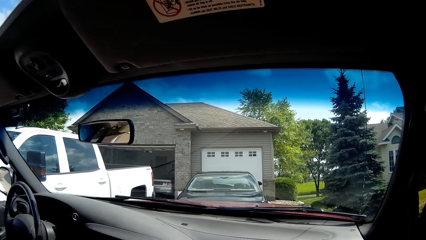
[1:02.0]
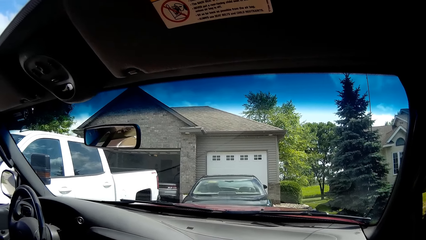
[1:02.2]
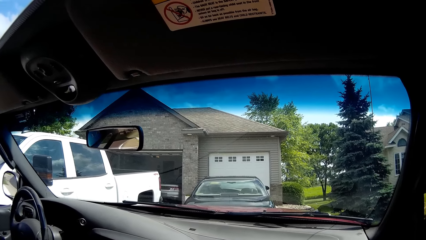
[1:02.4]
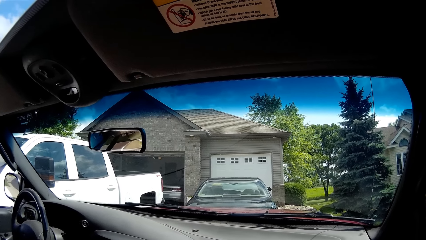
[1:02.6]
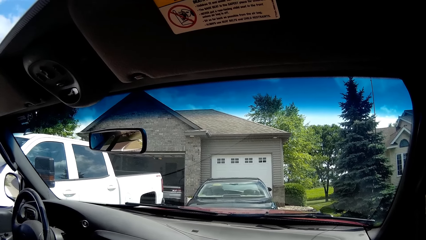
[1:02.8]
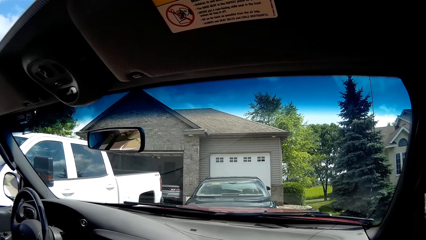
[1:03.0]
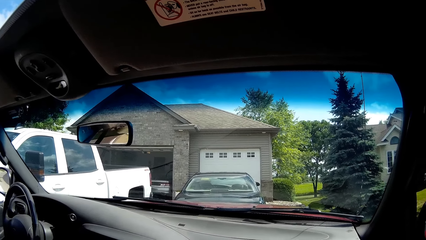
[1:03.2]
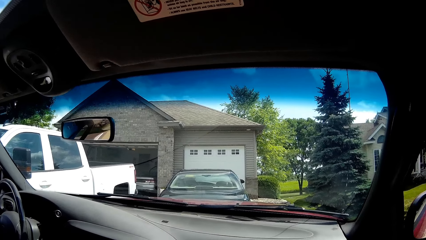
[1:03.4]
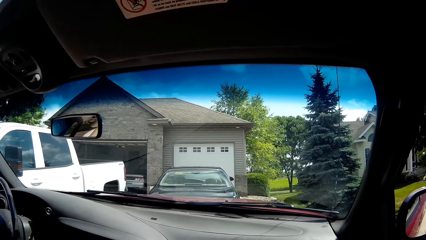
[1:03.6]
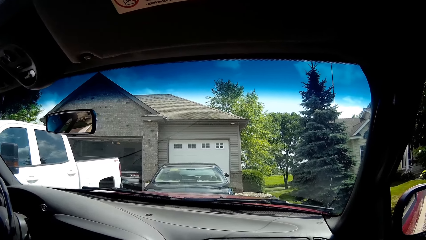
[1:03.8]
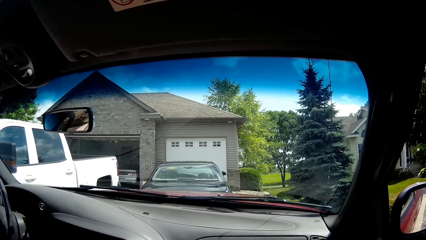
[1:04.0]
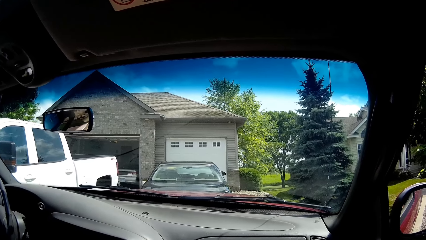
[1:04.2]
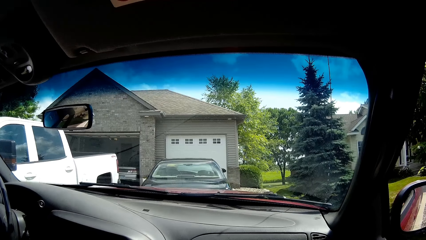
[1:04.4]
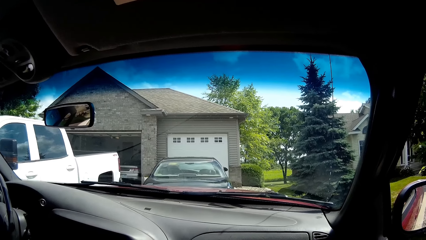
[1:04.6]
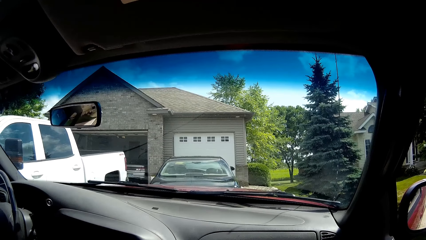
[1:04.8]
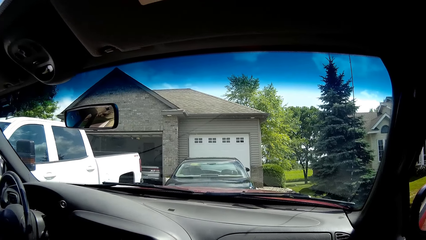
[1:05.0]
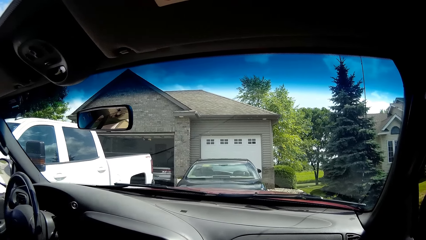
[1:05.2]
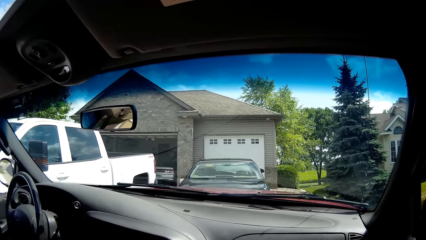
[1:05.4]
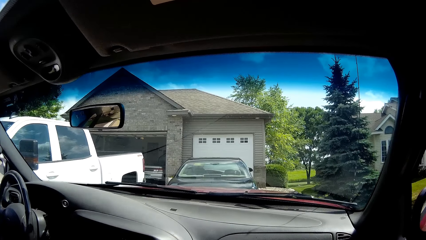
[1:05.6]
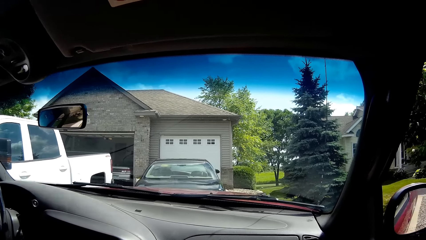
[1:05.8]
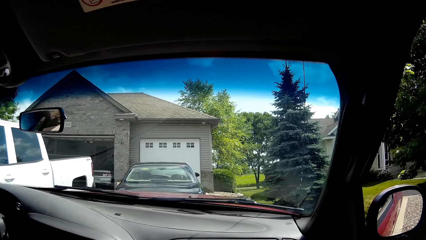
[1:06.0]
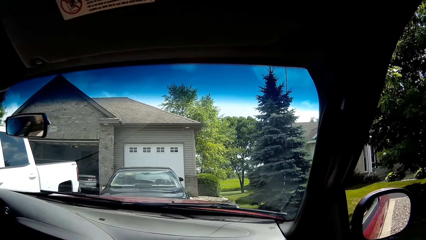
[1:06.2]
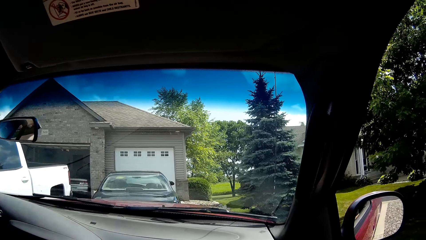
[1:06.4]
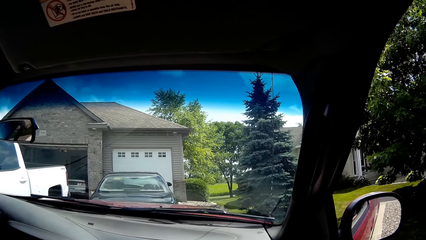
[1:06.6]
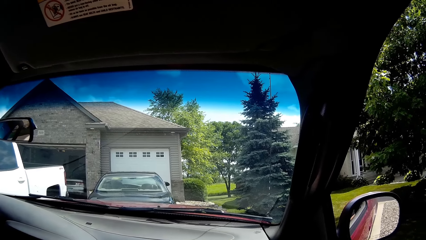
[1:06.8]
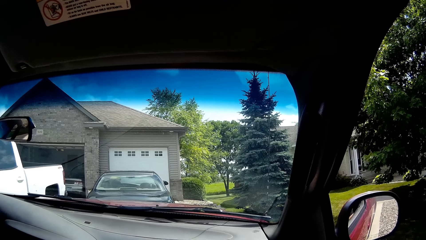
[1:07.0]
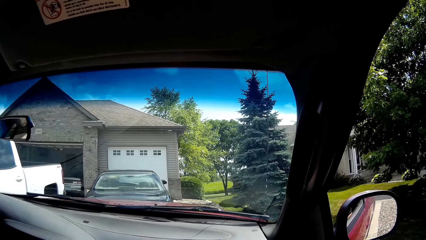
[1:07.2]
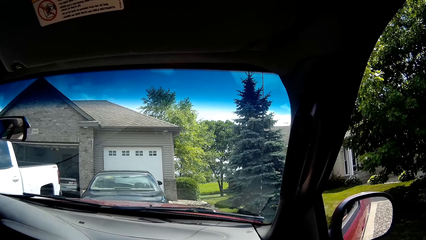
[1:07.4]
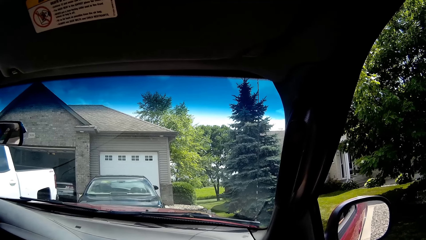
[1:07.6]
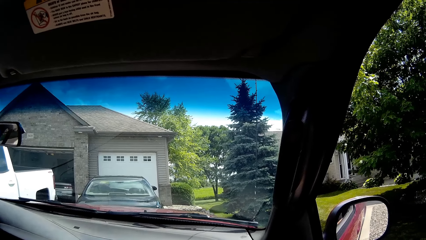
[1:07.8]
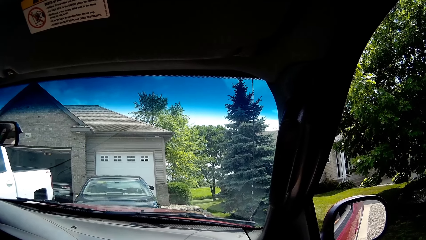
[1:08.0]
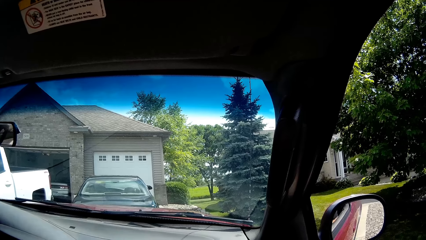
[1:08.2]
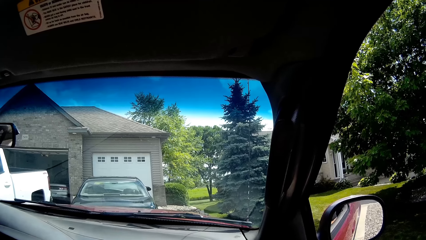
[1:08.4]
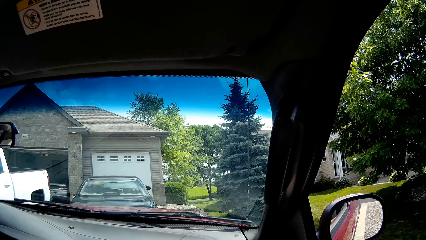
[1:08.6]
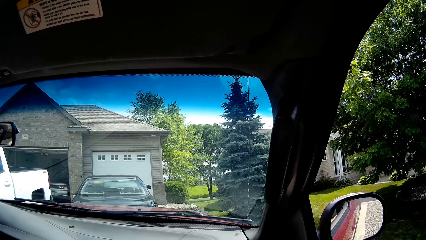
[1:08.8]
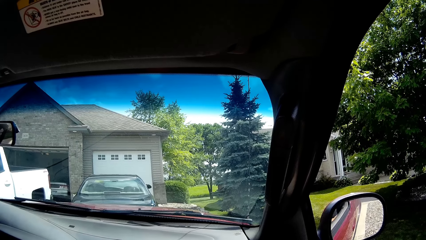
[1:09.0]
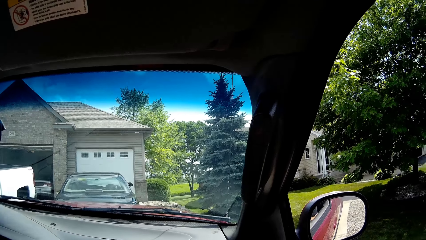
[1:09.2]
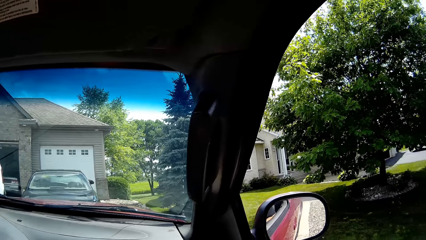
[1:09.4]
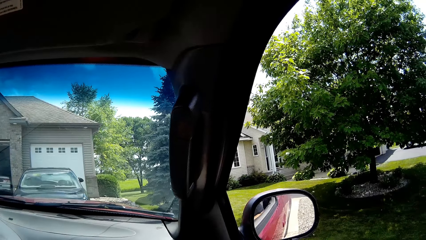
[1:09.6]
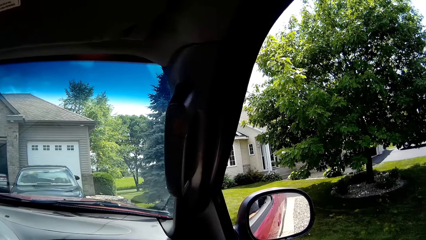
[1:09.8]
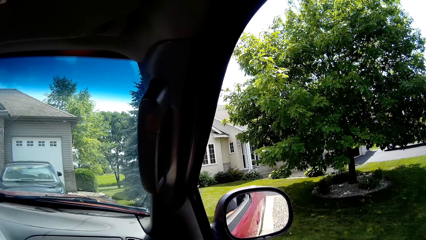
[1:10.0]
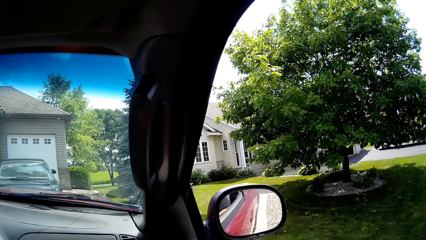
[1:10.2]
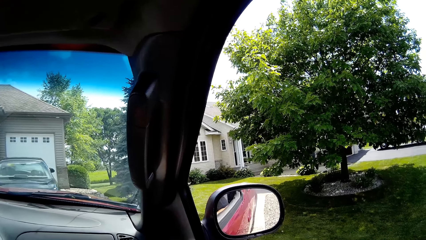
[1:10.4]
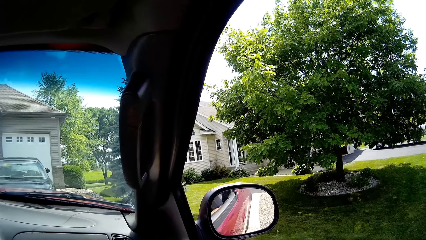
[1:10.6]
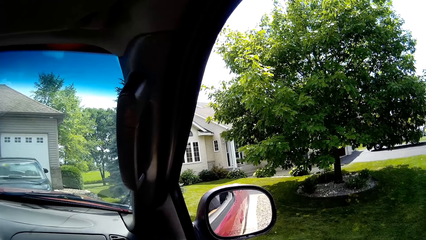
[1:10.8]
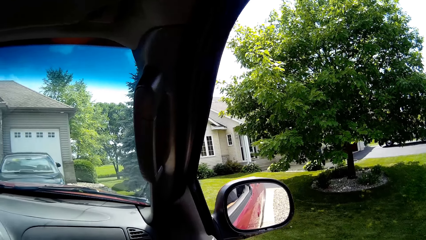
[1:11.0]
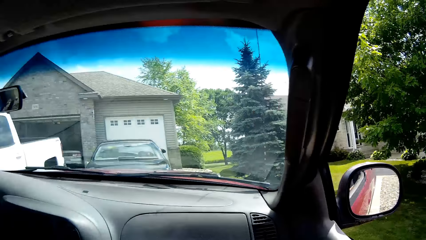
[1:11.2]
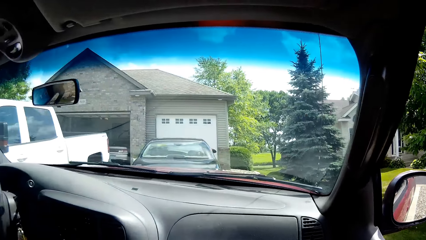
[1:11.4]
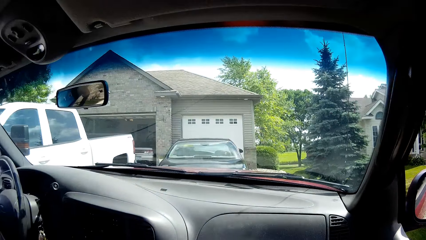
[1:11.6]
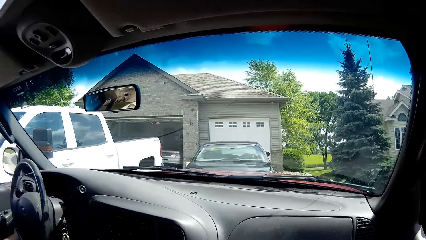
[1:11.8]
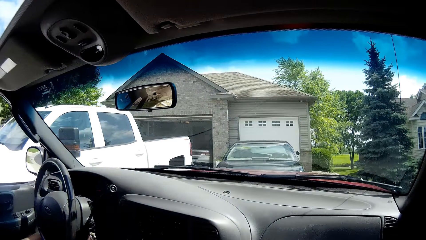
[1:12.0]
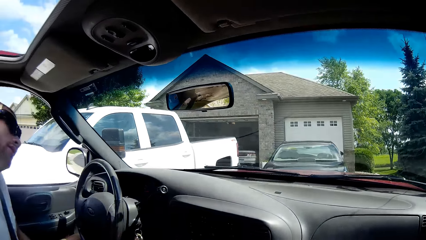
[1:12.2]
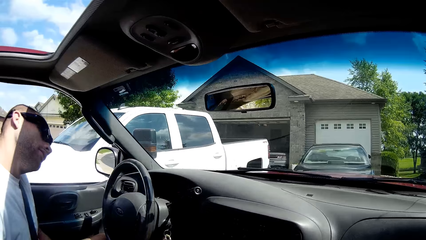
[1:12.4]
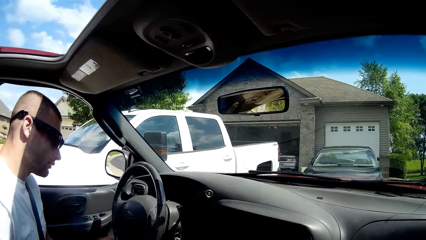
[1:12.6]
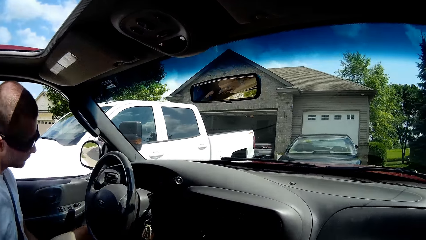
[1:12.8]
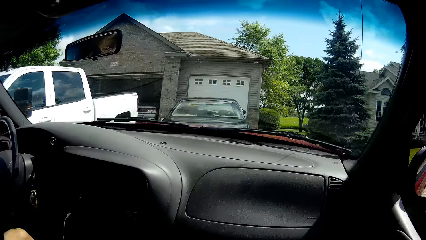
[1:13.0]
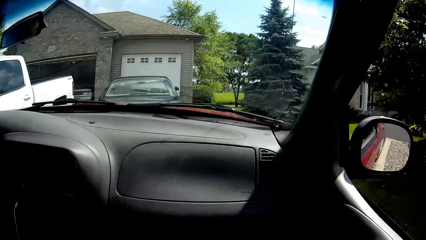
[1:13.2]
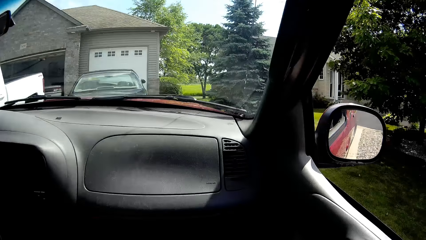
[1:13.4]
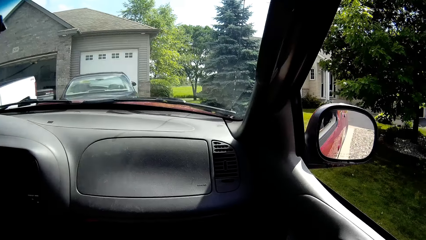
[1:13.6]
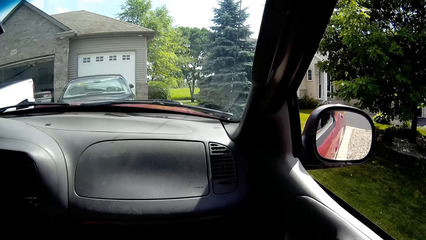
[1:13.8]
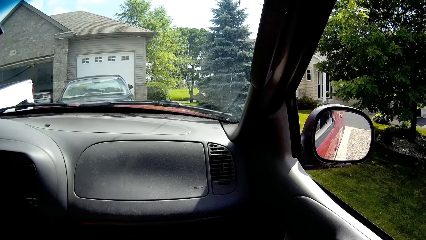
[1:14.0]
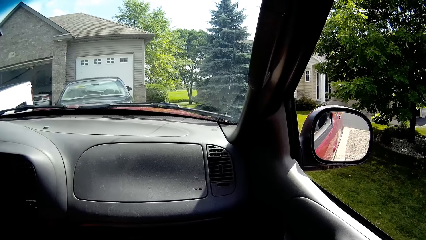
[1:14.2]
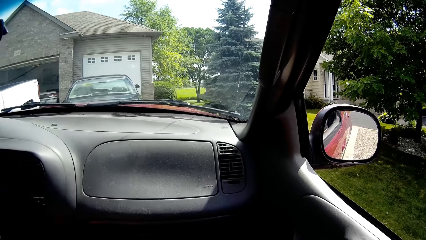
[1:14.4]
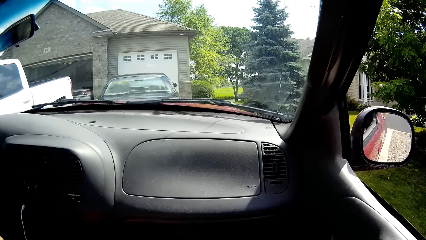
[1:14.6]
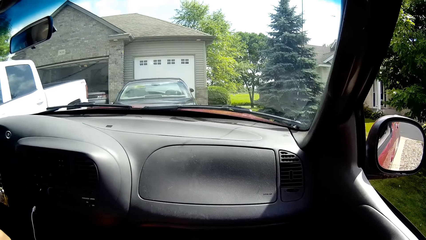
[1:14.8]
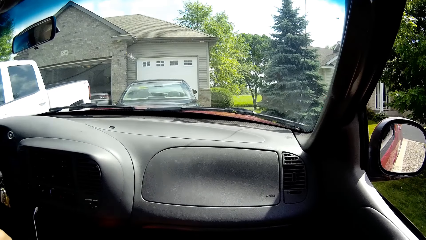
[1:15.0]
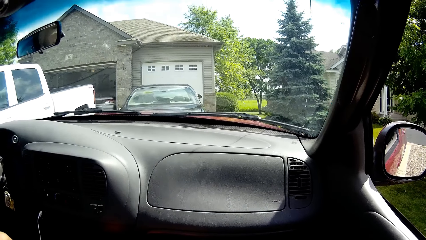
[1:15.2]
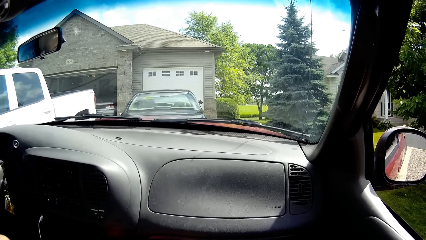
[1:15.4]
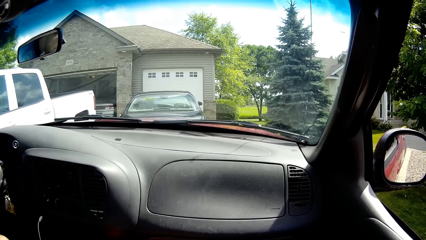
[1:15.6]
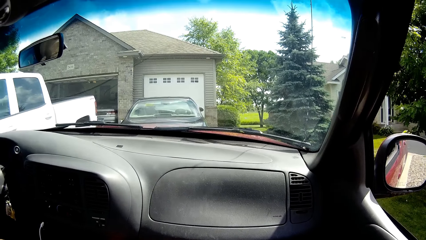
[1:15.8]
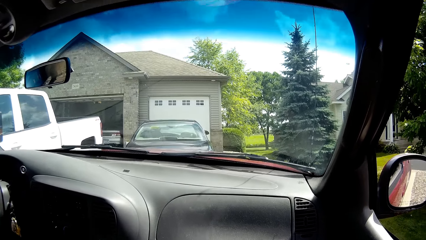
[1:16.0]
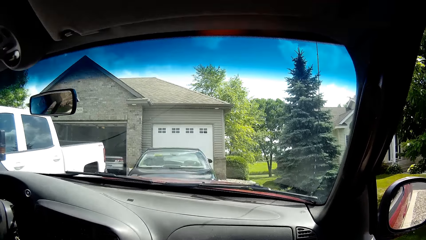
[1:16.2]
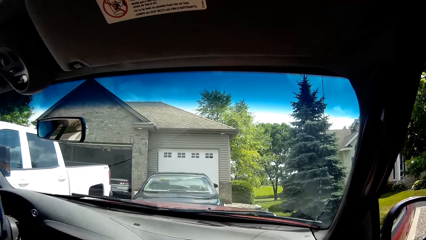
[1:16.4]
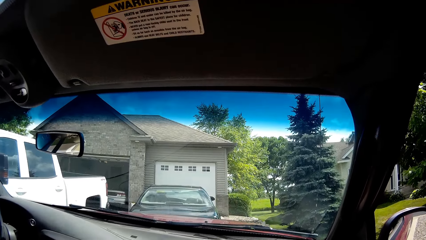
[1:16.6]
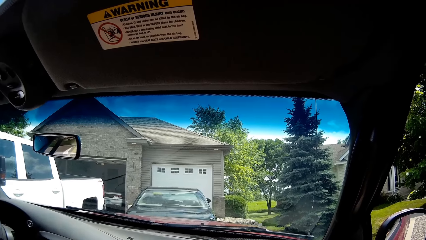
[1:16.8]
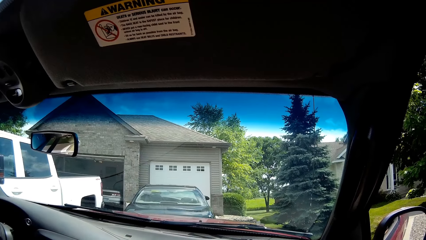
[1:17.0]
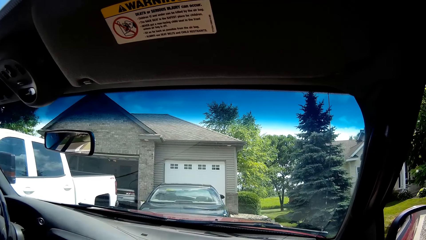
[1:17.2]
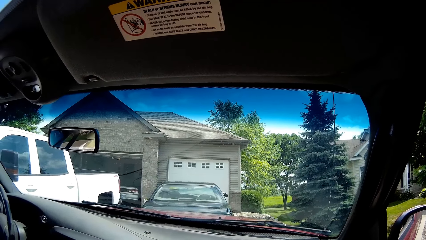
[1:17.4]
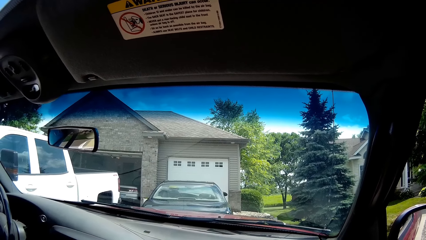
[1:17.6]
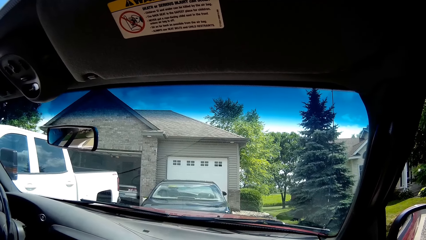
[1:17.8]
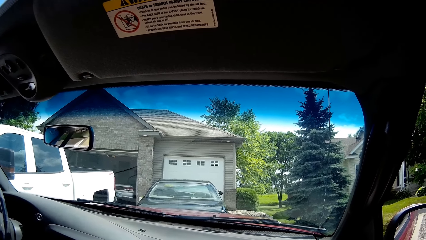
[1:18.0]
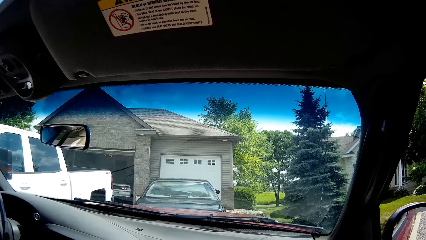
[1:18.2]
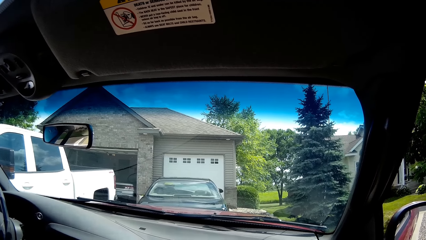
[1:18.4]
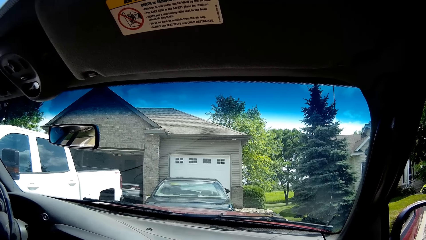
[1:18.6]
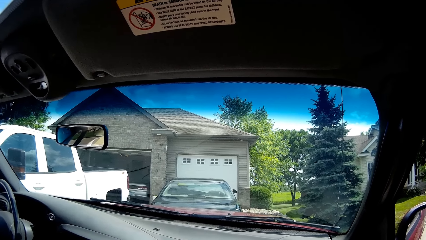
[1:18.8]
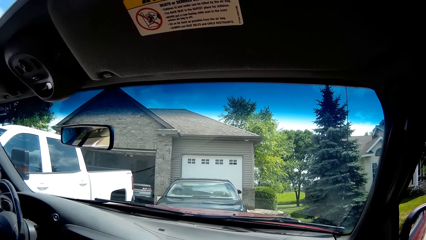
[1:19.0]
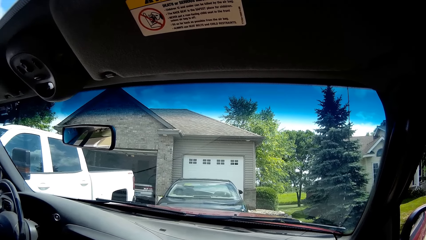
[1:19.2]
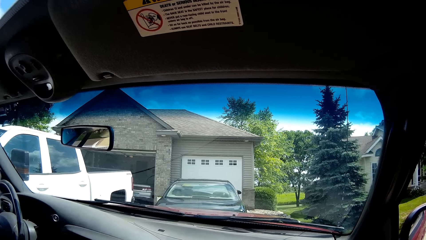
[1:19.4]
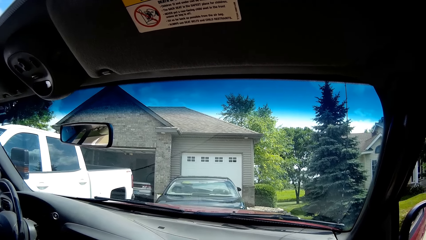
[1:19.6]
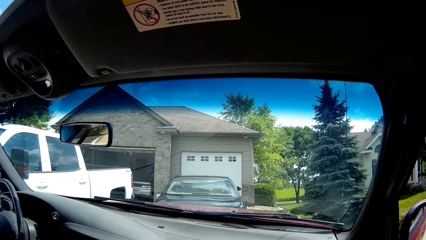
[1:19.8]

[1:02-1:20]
The camera wearer speaks. A man speaks.
